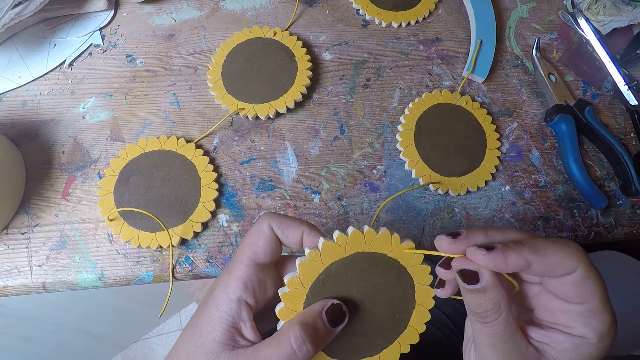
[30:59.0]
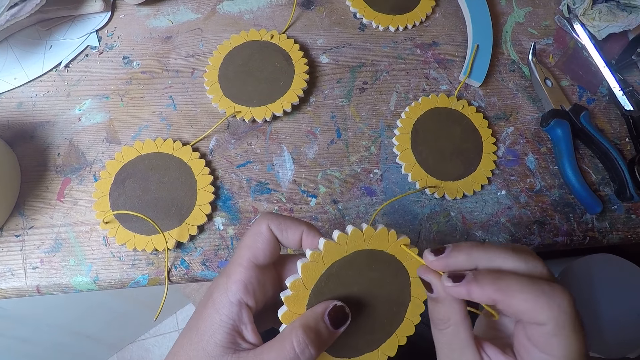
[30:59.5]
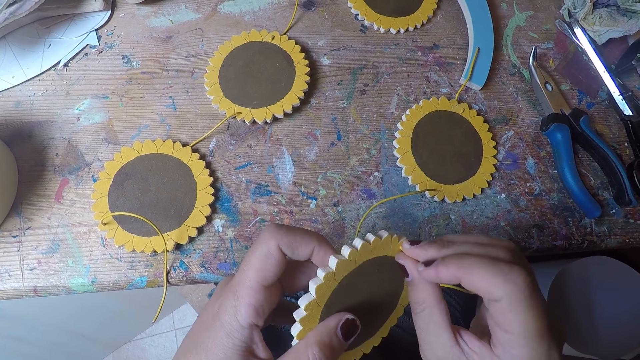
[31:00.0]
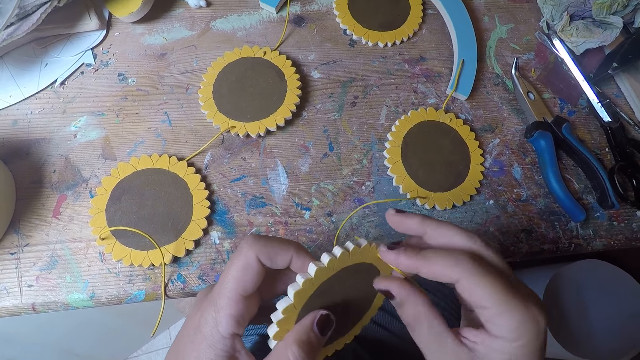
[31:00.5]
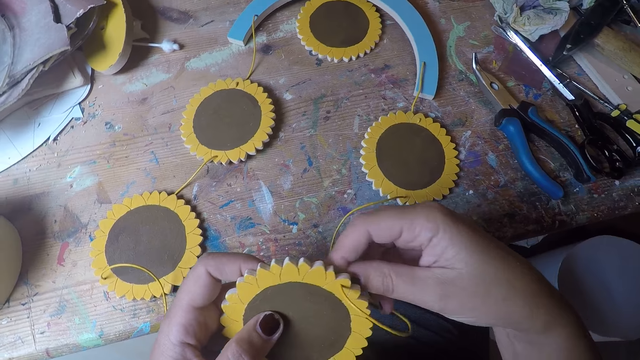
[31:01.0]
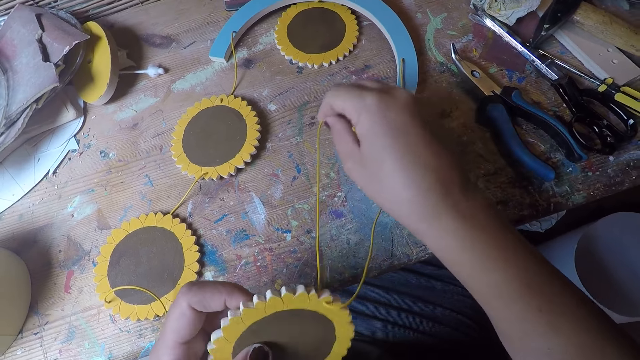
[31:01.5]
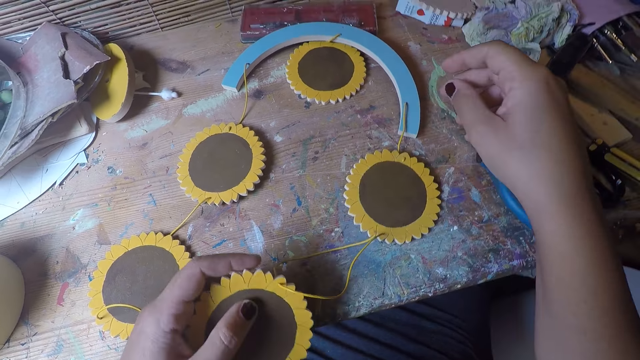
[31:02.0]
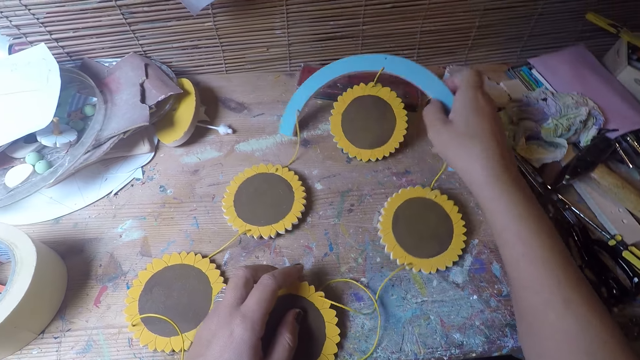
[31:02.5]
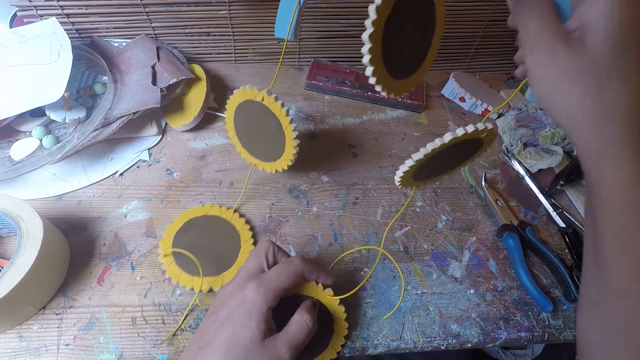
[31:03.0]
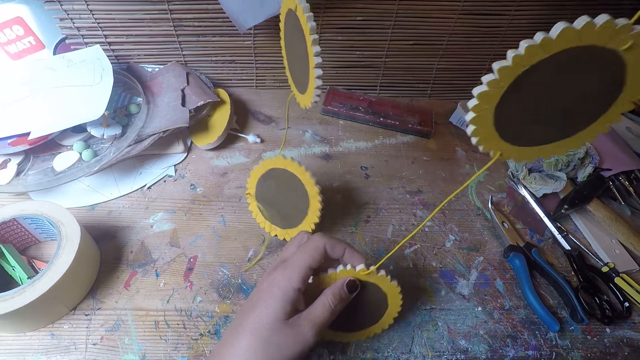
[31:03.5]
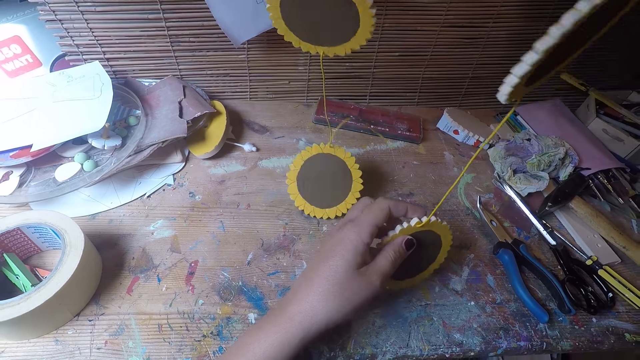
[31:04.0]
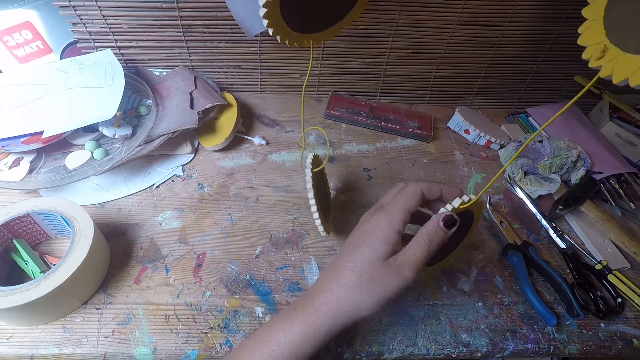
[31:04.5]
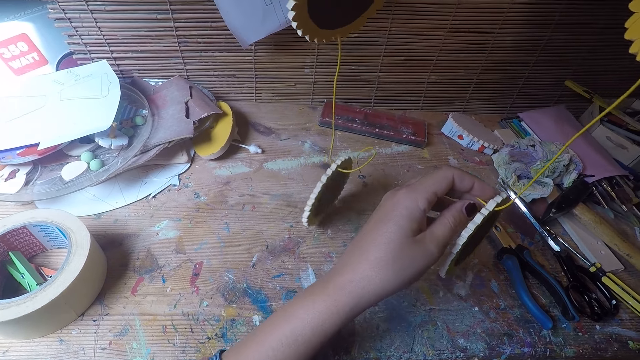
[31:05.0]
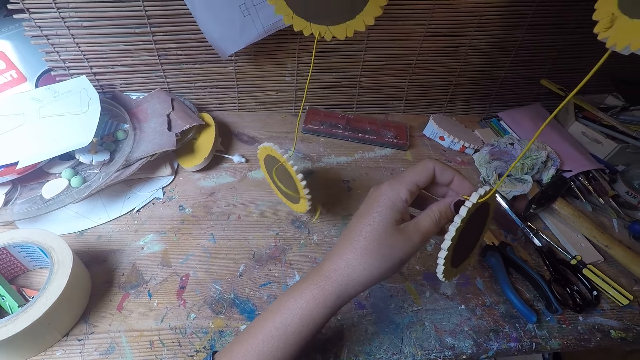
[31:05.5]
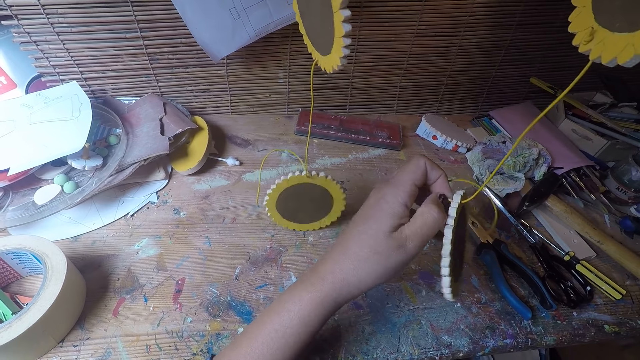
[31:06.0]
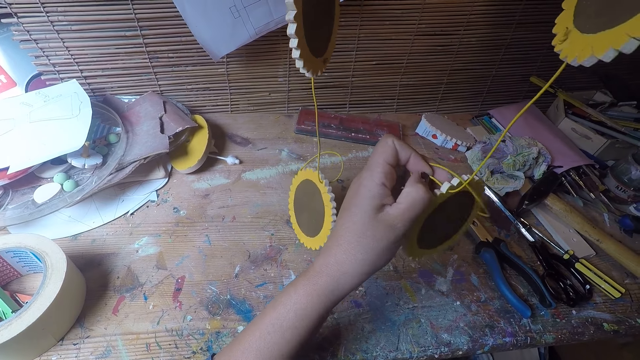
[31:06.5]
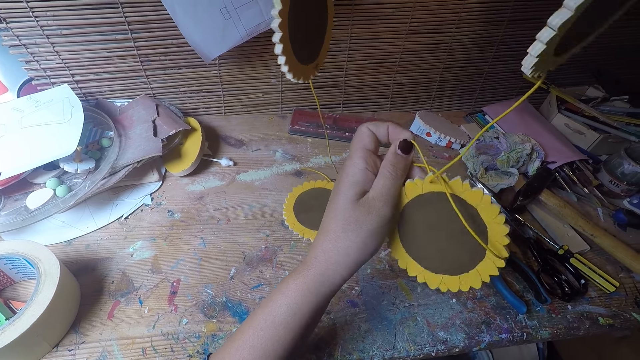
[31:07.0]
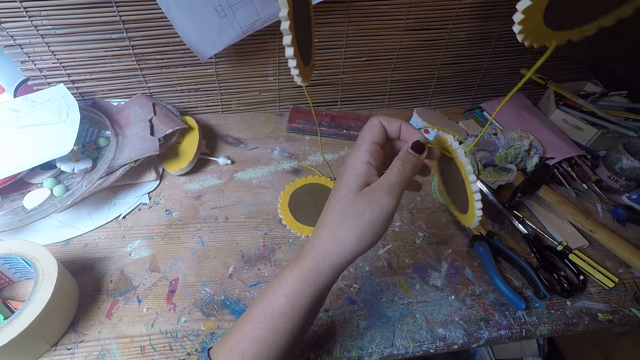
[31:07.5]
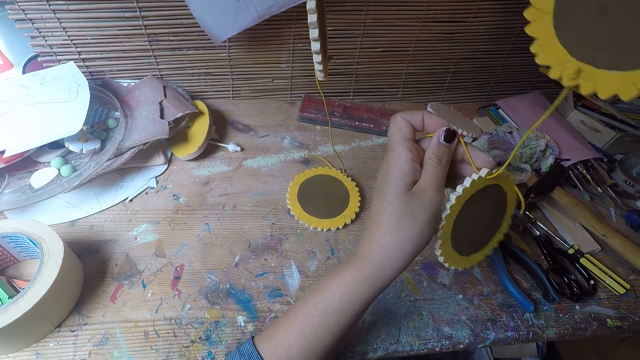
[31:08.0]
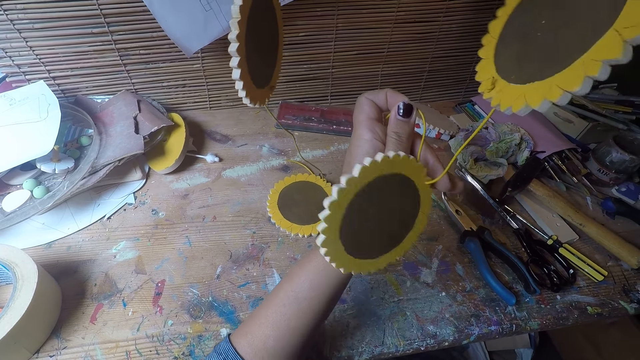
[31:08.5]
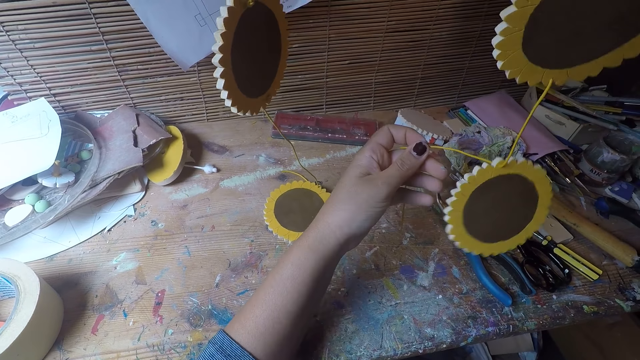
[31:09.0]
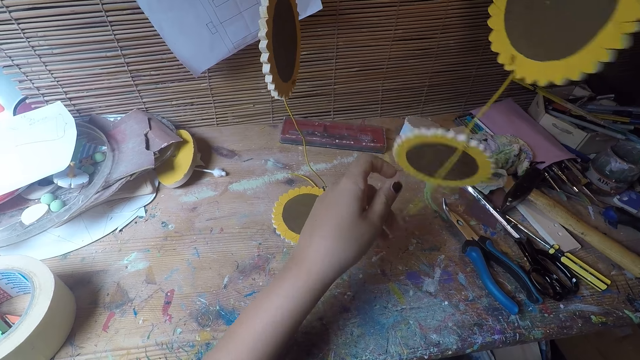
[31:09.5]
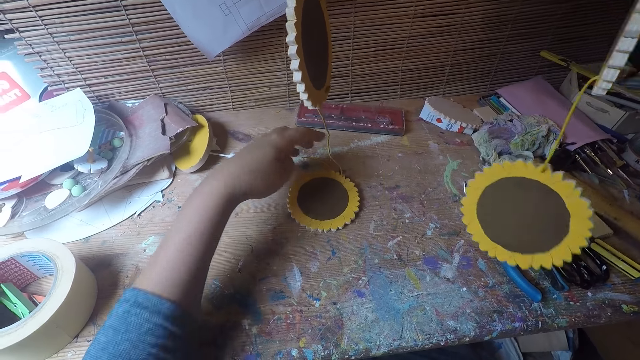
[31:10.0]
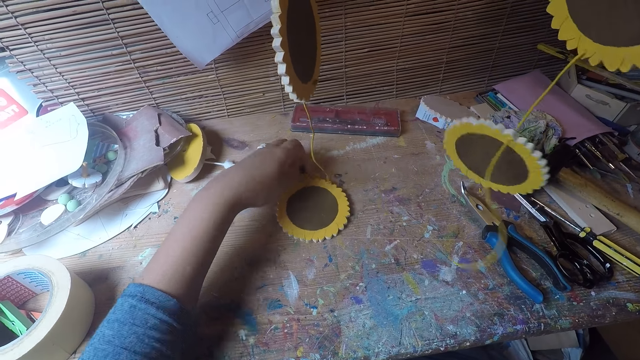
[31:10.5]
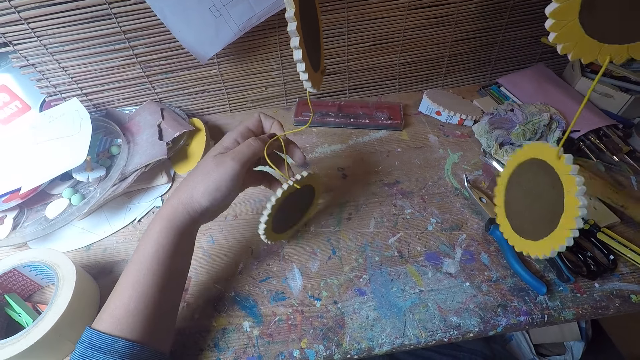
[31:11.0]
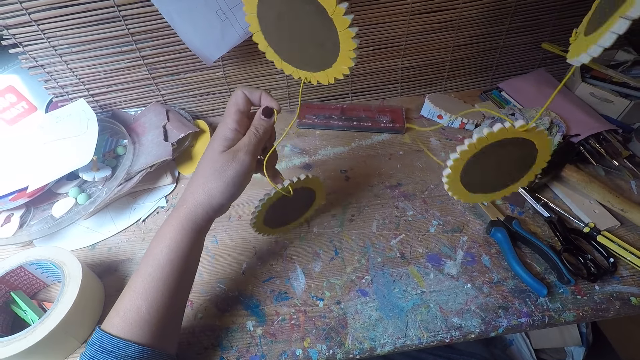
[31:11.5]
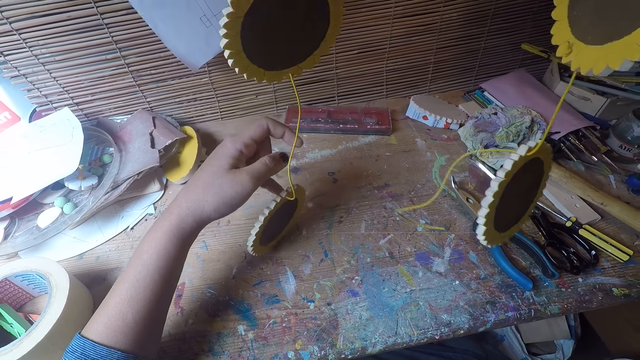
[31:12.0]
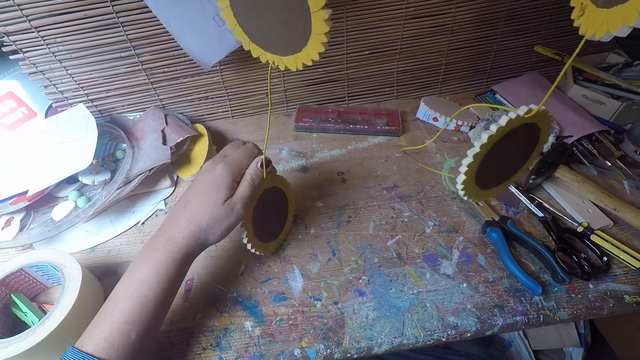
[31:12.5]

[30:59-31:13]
The camera wearer fixes the cable on the woodcraft. She pulls the thread with her right hand. She raises the table coaster arc with her right hand. She pulls the thread with her right hand. She stares at the woodcrafts. She pulls another thread from the table coaster arc with her right hand.

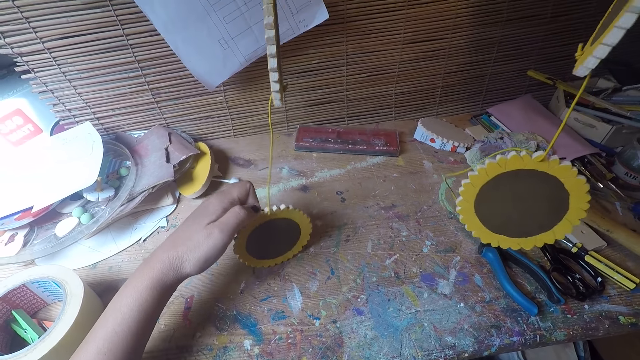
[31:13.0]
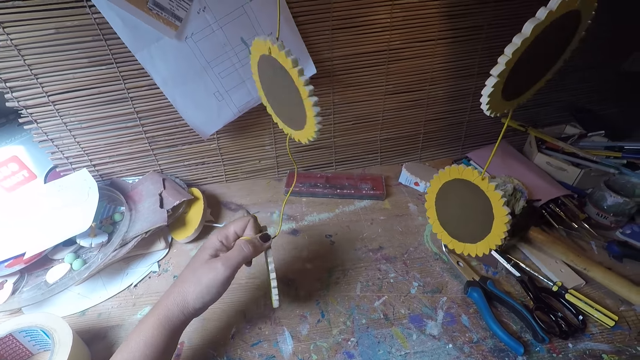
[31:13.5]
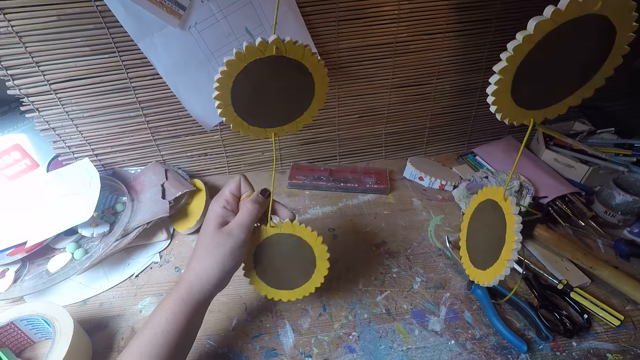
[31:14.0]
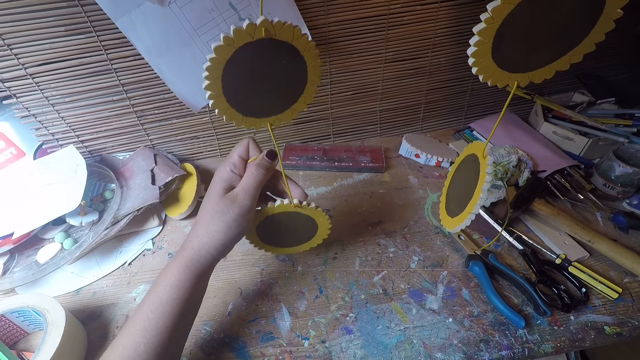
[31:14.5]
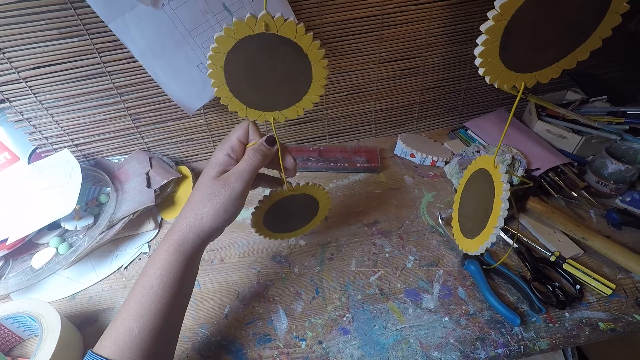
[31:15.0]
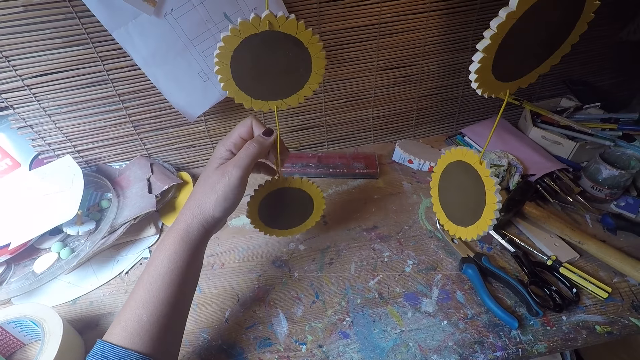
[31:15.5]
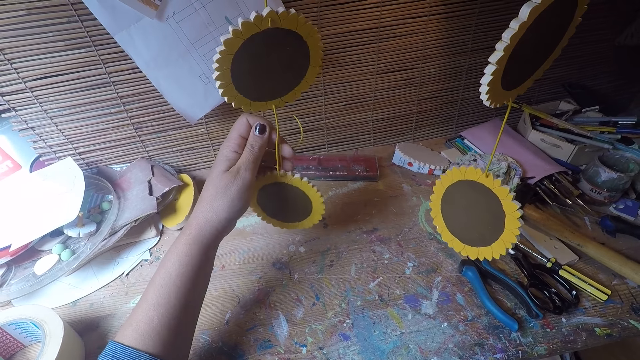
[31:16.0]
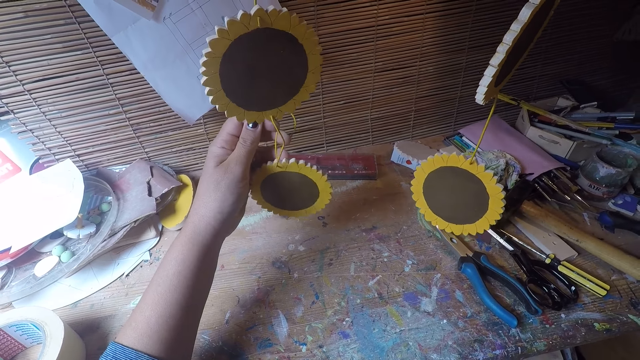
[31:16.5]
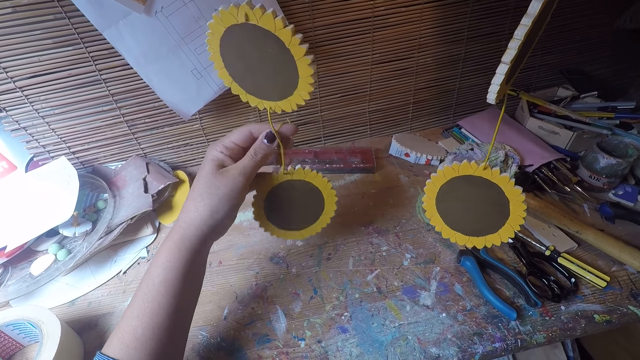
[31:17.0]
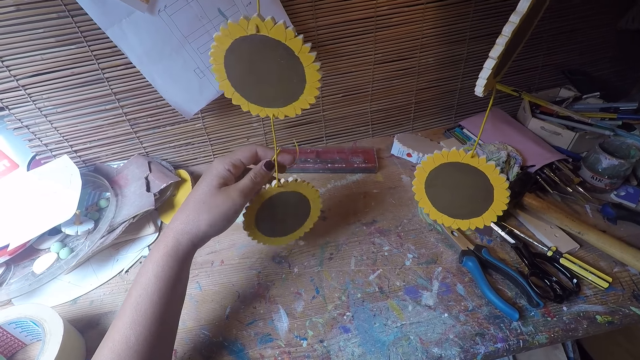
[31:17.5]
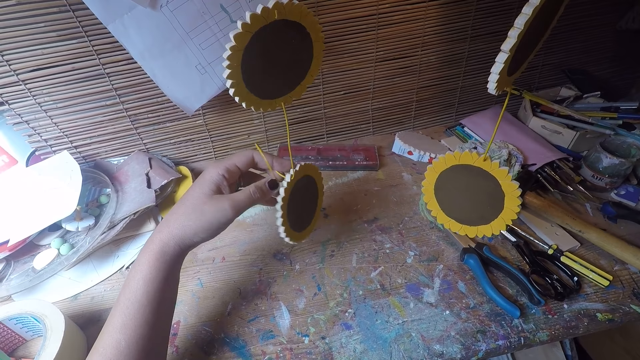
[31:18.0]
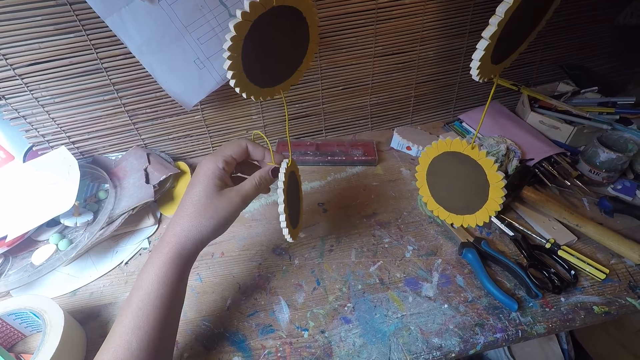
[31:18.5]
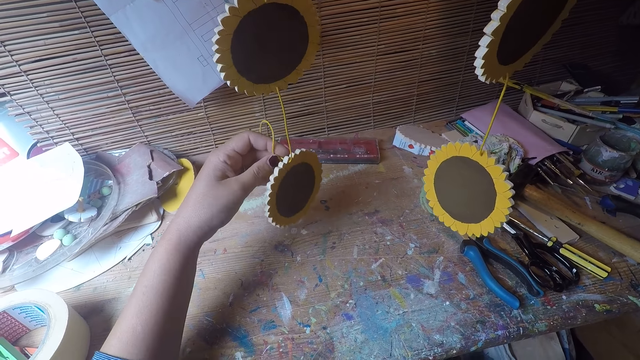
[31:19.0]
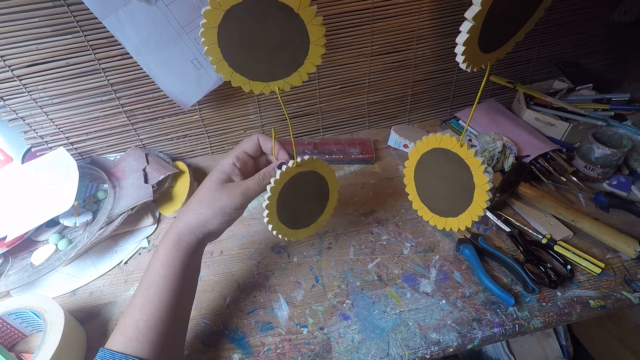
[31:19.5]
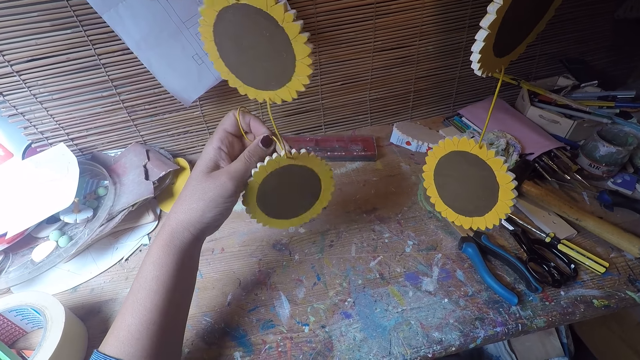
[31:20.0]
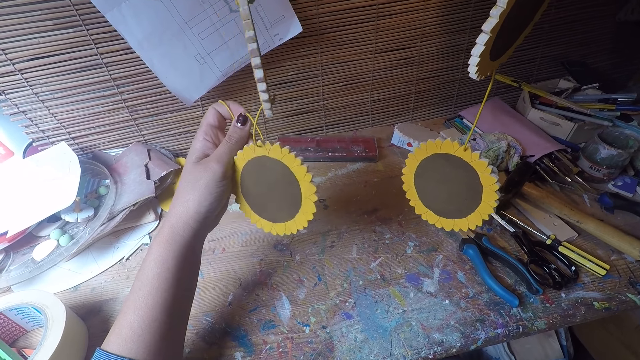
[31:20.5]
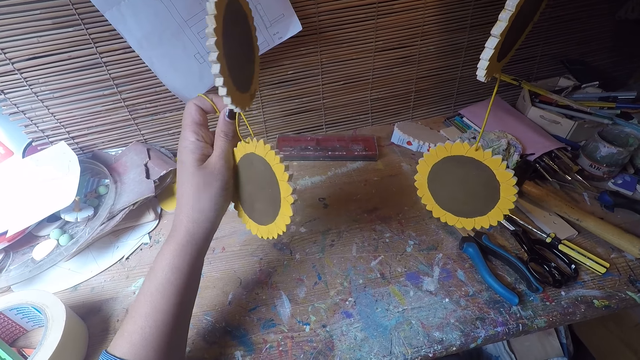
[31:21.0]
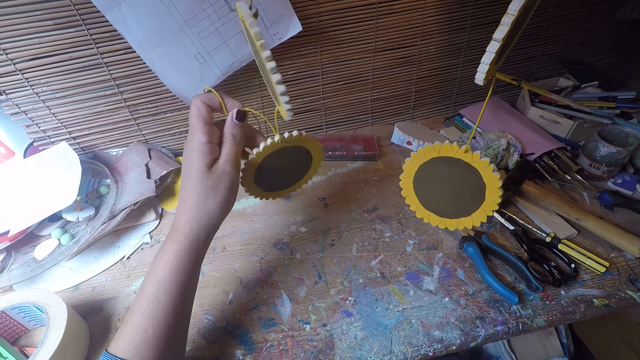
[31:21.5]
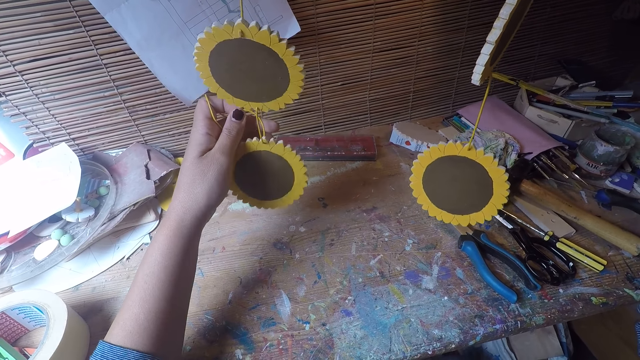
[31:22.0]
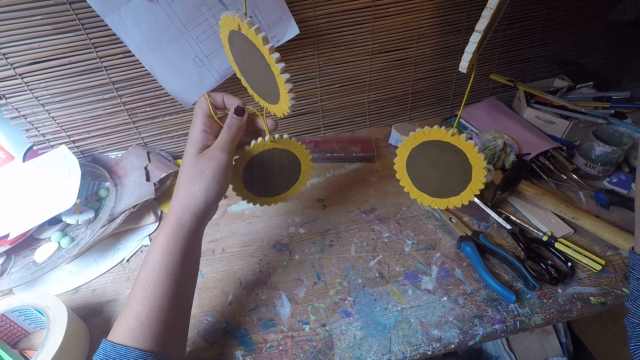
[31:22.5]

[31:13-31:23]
The camera wearer pulls the cables. They align the woodcrafts.
